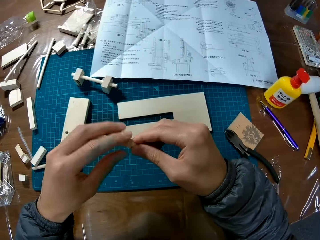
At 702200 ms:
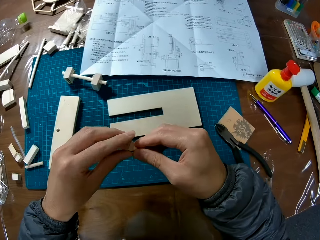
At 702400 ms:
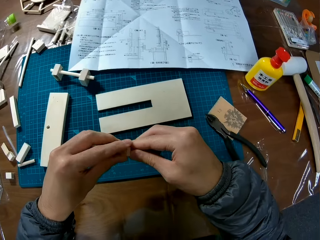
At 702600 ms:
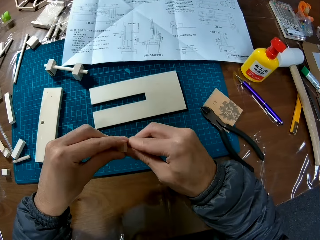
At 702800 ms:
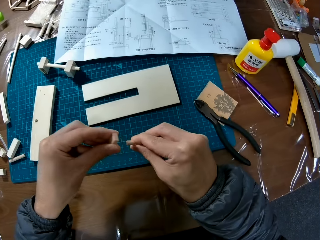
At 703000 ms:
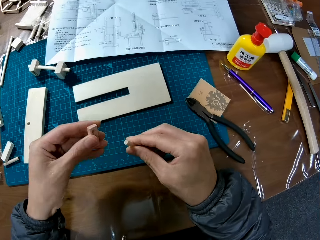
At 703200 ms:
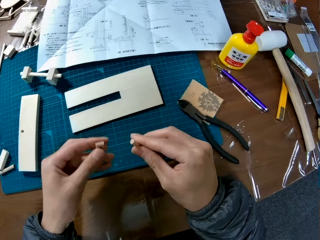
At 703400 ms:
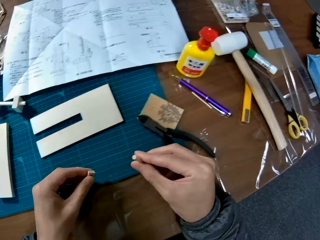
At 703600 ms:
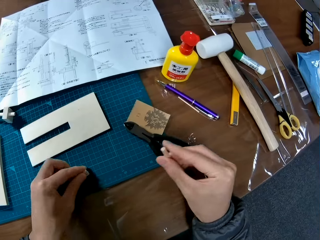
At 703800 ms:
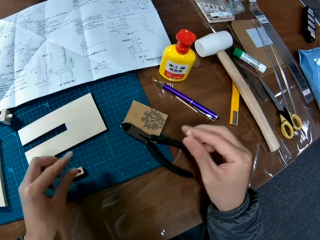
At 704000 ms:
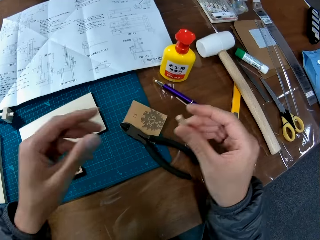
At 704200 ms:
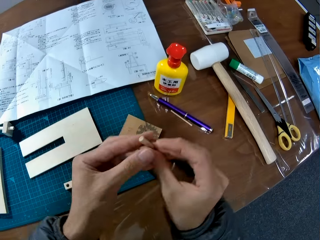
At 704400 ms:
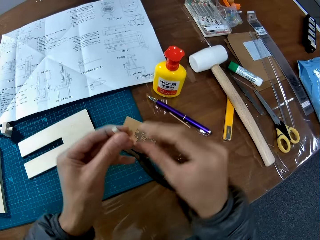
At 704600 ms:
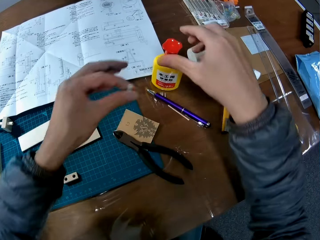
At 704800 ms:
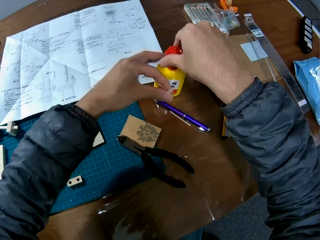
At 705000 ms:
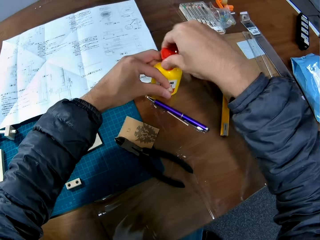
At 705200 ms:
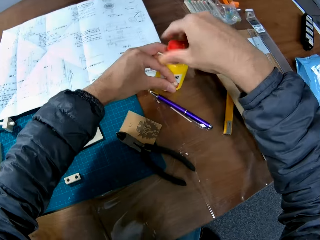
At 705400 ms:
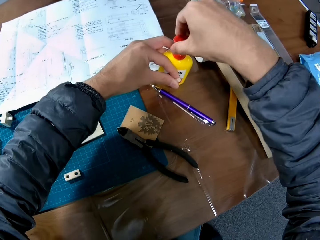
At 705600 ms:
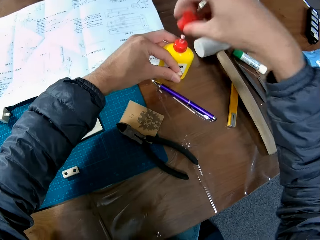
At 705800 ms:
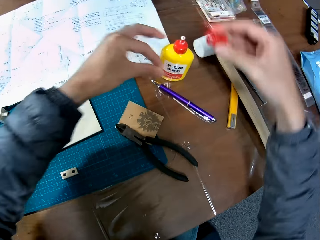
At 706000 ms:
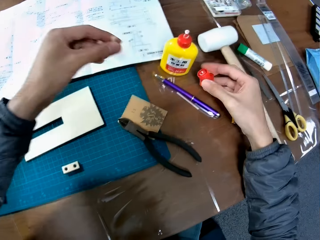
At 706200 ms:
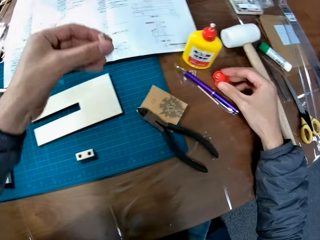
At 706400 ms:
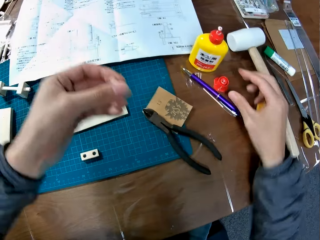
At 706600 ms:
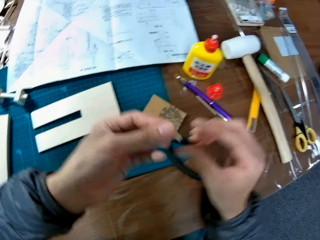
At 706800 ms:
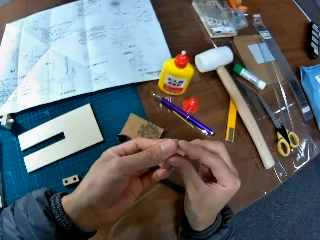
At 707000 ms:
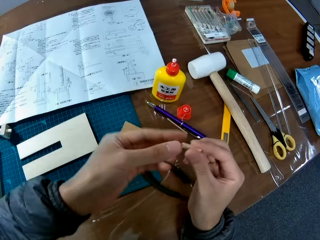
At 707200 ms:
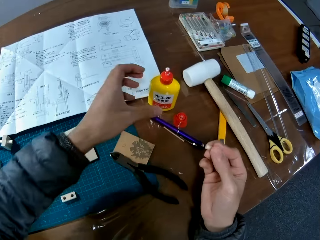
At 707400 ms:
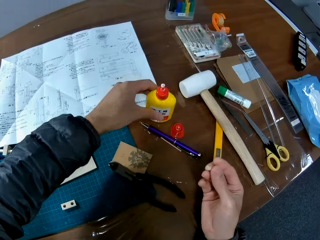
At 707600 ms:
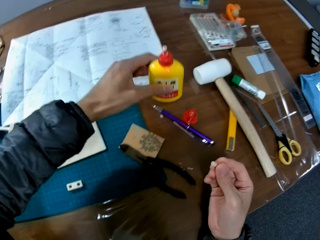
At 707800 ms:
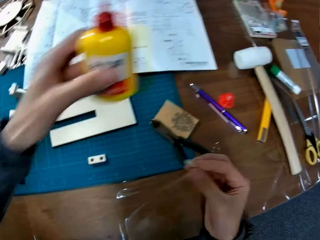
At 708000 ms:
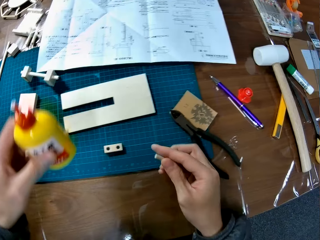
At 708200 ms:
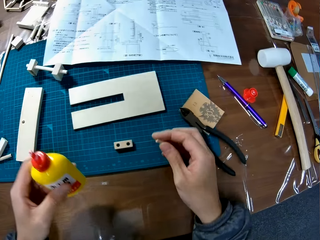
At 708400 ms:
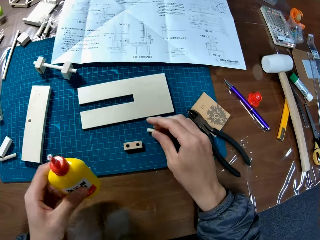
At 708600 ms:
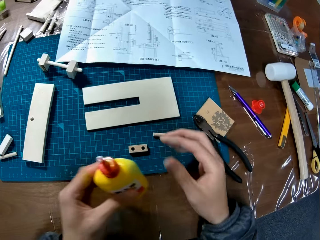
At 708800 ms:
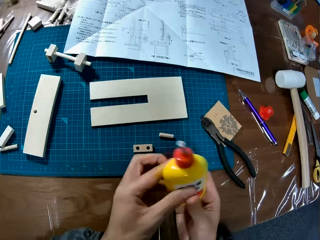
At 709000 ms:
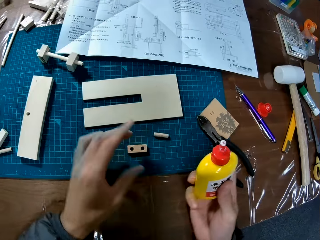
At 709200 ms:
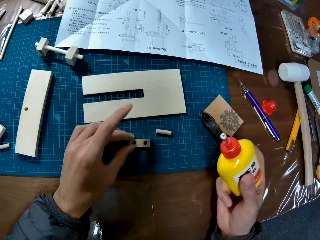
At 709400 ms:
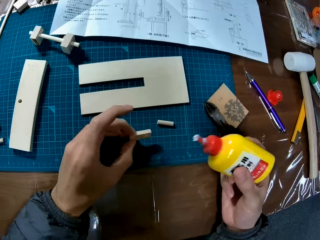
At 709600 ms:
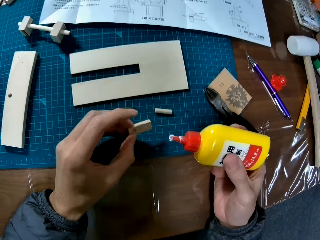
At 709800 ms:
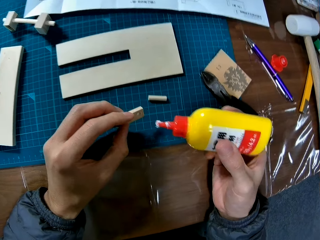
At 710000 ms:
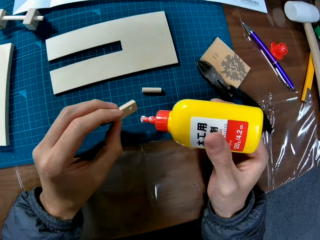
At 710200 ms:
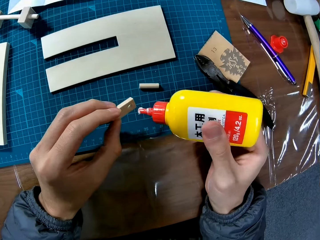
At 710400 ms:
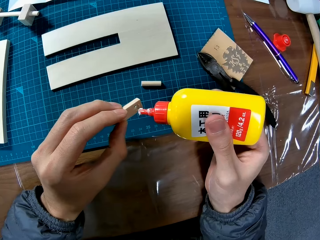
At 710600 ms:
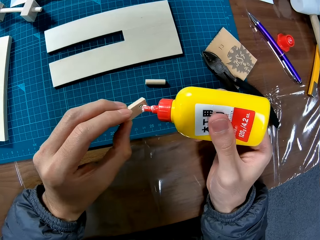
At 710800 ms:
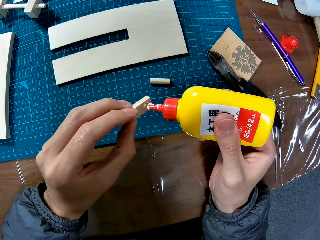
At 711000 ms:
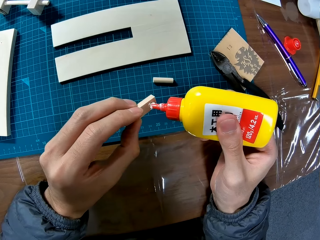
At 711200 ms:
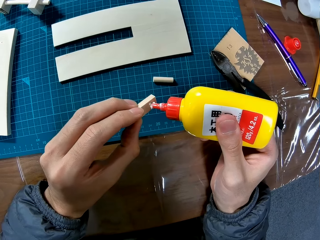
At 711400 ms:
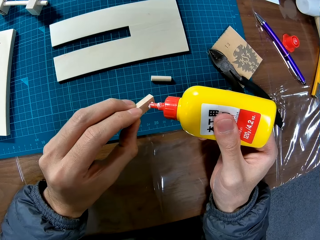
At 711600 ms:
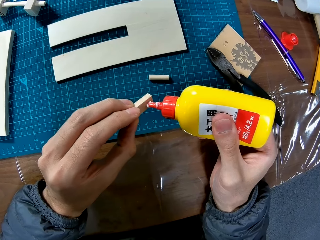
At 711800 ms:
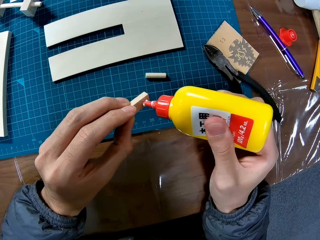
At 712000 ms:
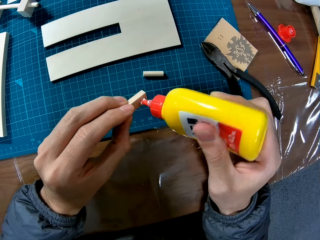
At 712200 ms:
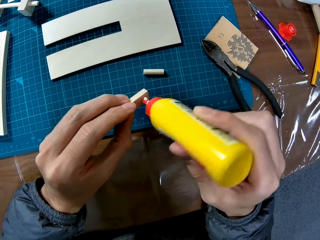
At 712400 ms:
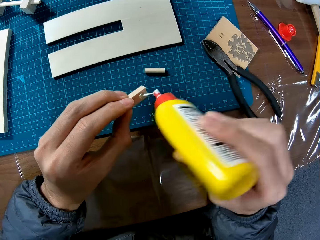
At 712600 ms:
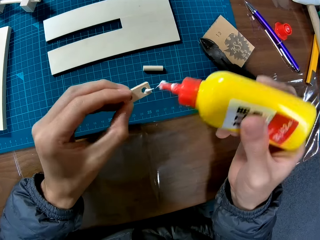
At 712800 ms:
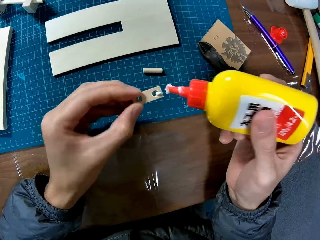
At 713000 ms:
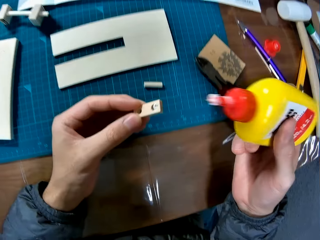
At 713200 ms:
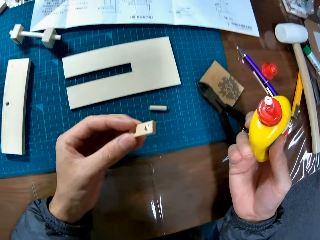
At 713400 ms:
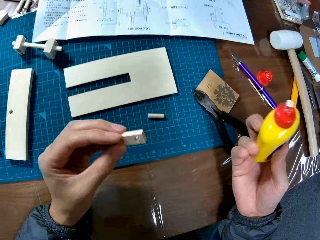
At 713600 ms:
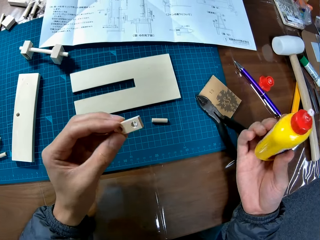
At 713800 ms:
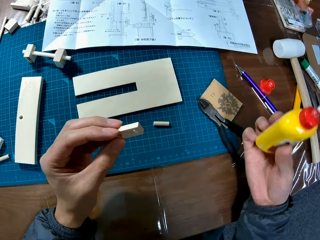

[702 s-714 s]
The camera wearer removes a piece of wood from the assembly. He touches the wood piece in hand and separates the woods apart. He drops the wood piece in his left hand on the board. He moves the wood piece in his right hand to his left hand. He grabs a glue from the table. He opens the adhesive bottle. He places the lid on the table. He moves the wood piece in his left hand to his right hand. He takes the adhesive bottle from the table with his left hand. He drops the wood piece on the board. He moves the adhesive bottle to his right hand. He applies adhesive to one of the wood pieces on the board. He takes another wood piece from the table.

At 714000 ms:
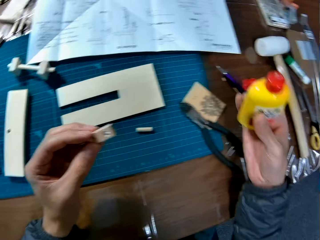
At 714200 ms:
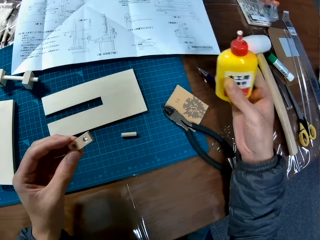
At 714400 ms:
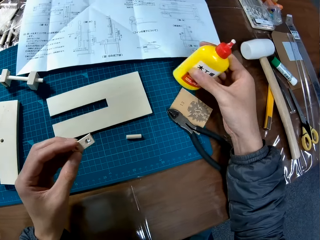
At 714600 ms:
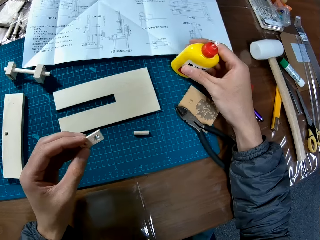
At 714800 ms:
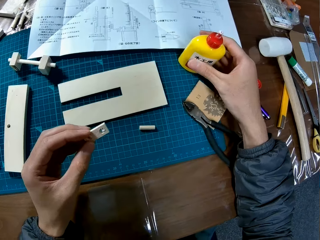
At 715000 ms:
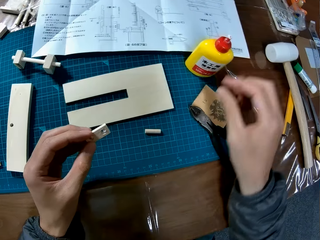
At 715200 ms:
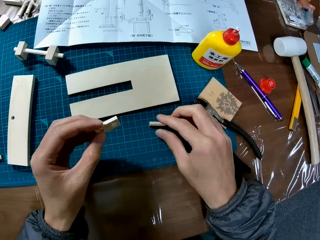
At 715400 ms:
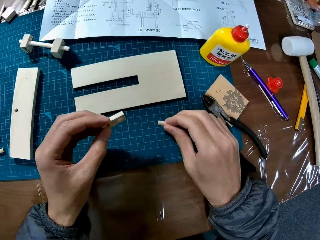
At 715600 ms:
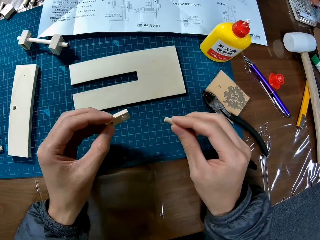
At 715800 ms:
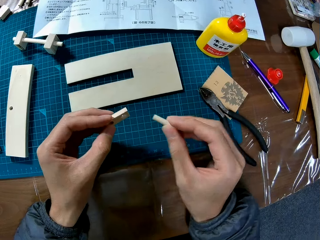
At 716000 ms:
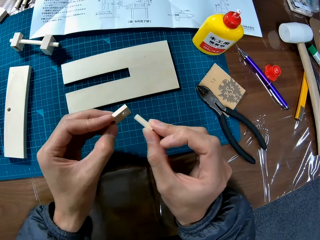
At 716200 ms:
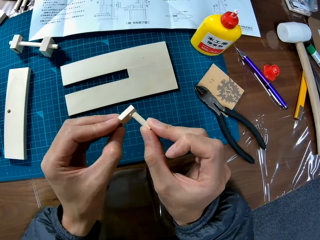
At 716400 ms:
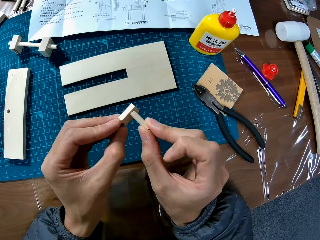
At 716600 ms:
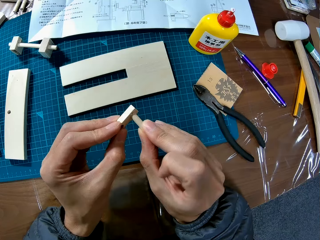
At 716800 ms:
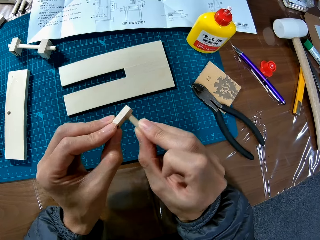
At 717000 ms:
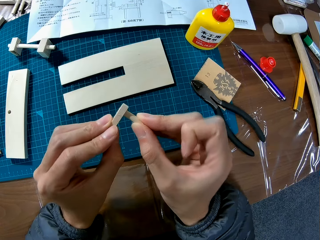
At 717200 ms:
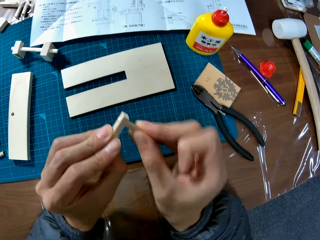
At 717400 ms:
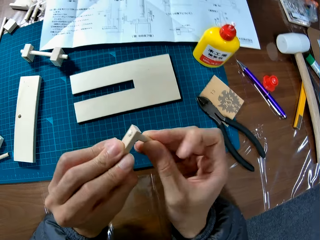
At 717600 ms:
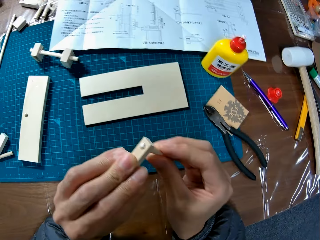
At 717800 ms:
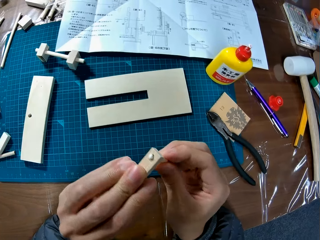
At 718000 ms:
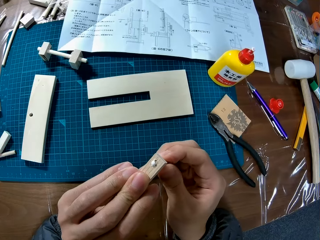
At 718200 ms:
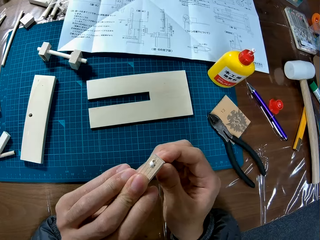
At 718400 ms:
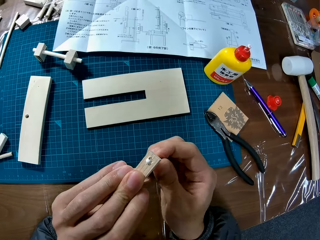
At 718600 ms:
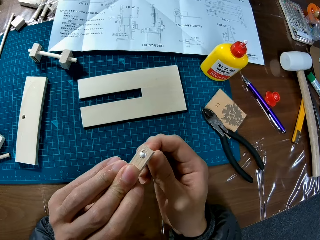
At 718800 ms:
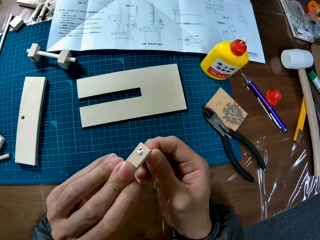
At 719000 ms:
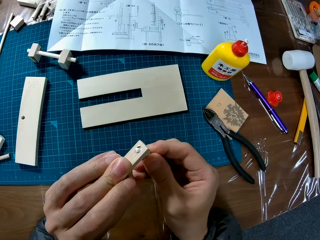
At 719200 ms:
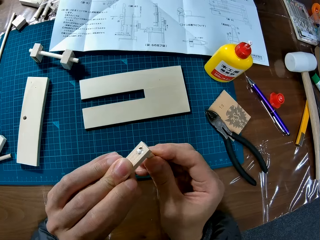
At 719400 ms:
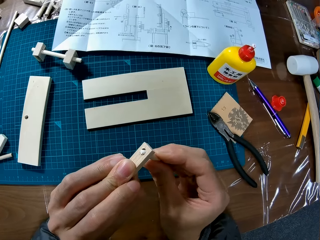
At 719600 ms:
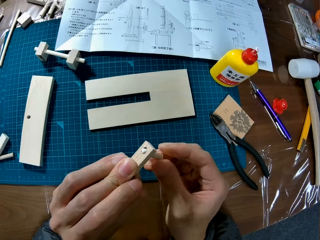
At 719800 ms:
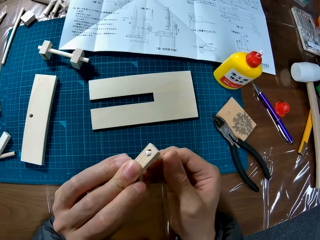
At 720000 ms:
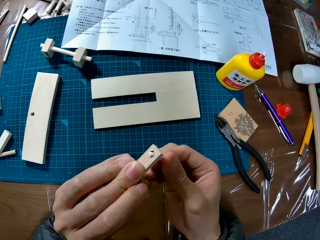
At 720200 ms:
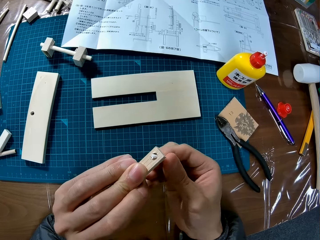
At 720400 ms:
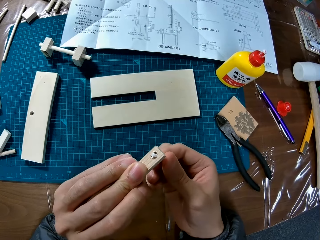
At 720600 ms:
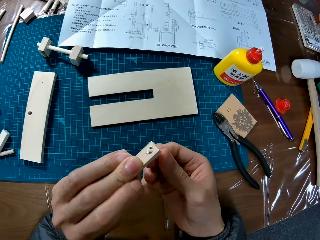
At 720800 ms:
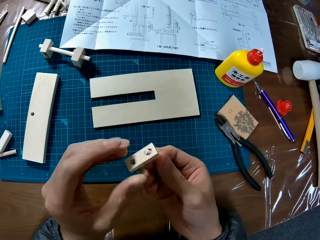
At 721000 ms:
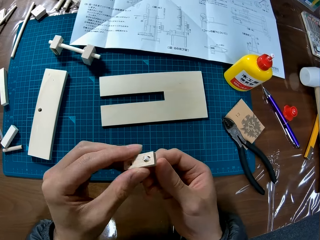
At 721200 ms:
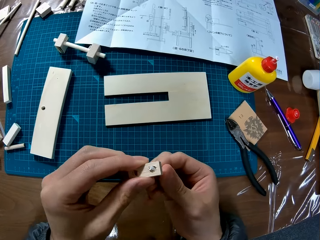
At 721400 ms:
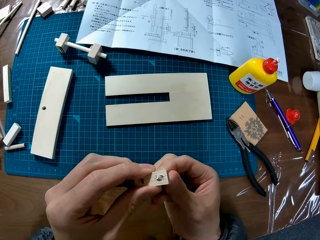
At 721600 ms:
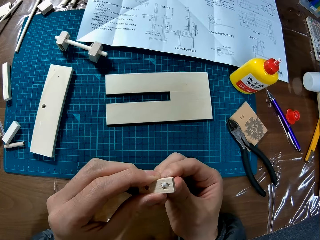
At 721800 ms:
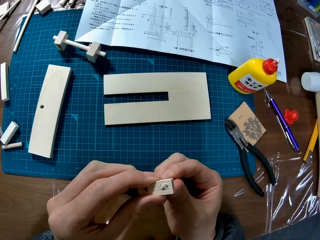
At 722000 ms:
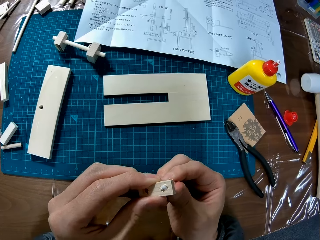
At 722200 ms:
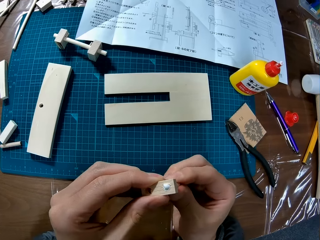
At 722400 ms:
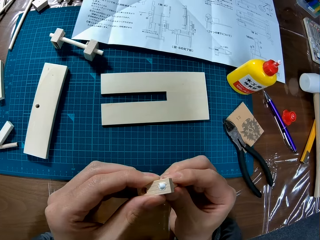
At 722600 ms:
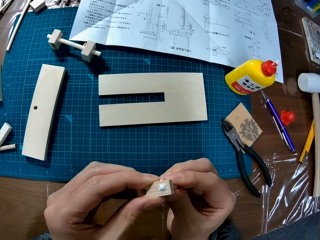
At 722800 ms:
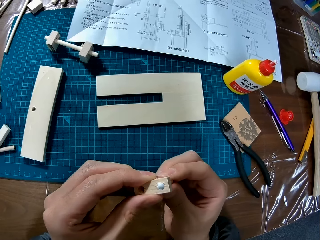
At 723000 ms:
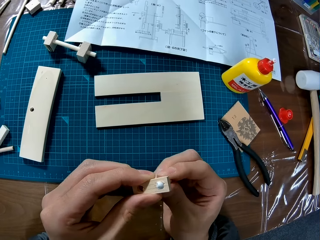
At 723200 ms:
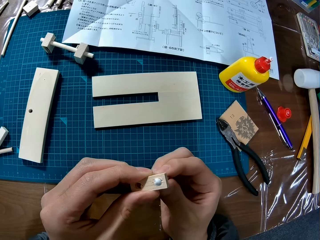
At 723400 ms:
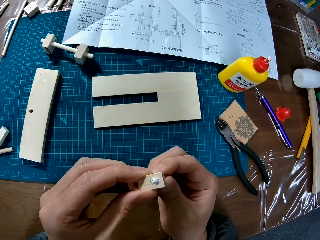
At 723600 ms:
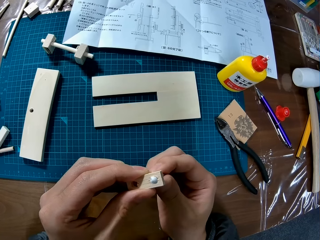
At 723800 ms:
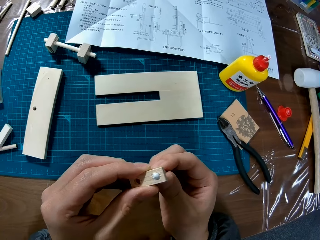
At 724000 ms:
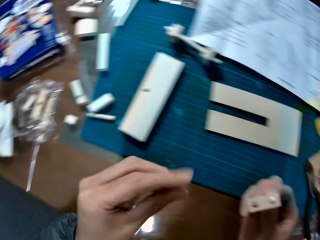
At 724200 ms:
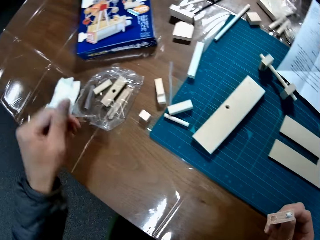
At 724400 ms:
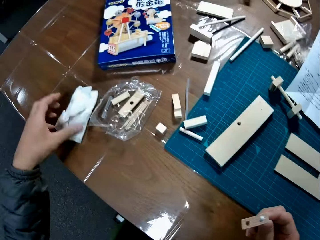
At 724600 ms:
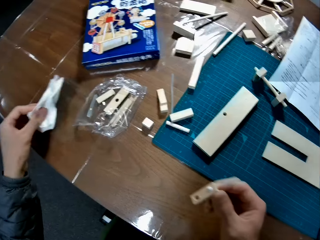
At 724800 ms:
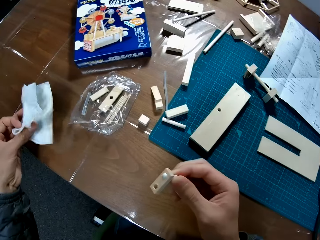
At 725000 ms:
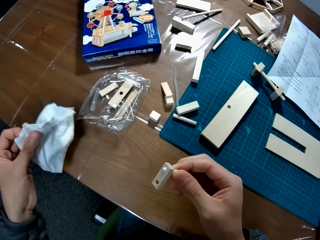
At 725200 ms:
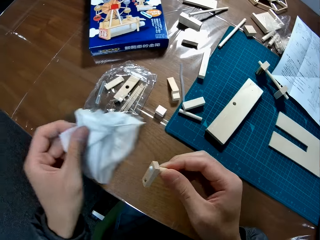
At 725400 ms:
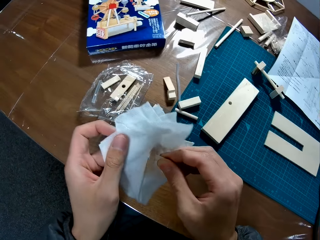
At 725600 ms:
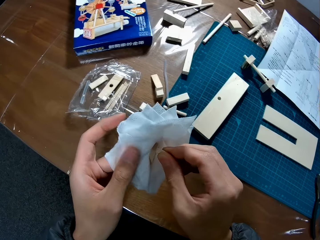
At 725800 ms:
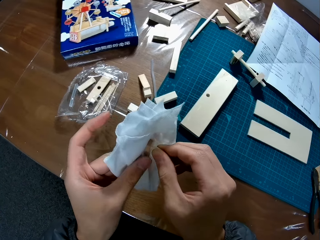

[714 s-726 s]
The camera wearer drops the adhesive bottle on the table. He takes a wood piece from the table. He attaches the other wood piece on the board to the wood piece. He grabs a napkin from the table.
